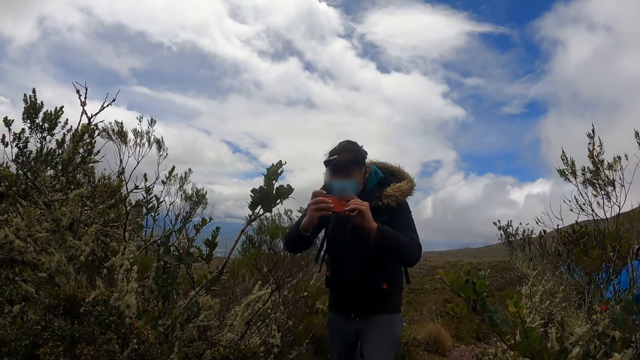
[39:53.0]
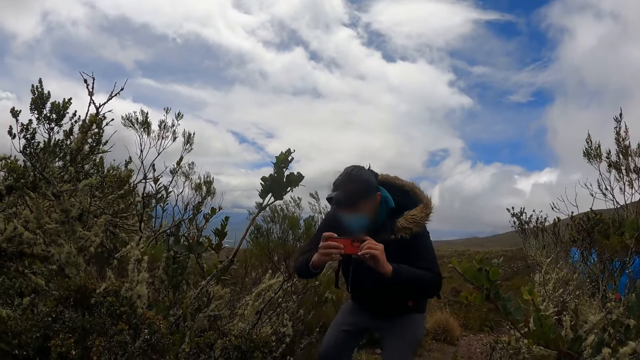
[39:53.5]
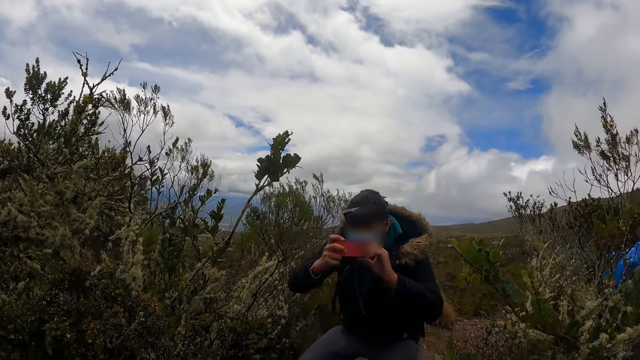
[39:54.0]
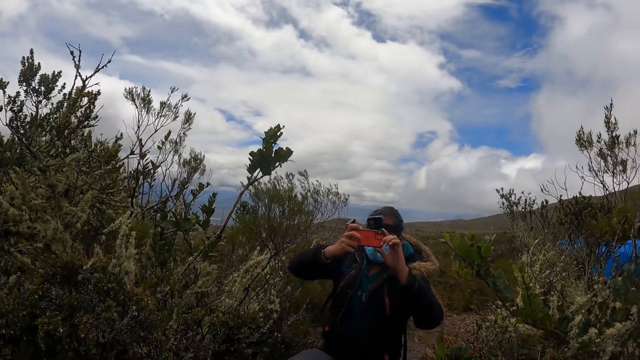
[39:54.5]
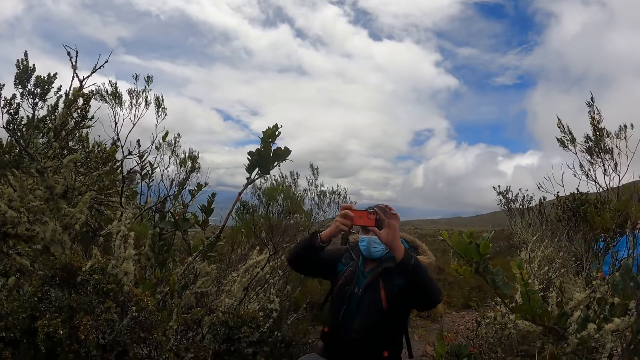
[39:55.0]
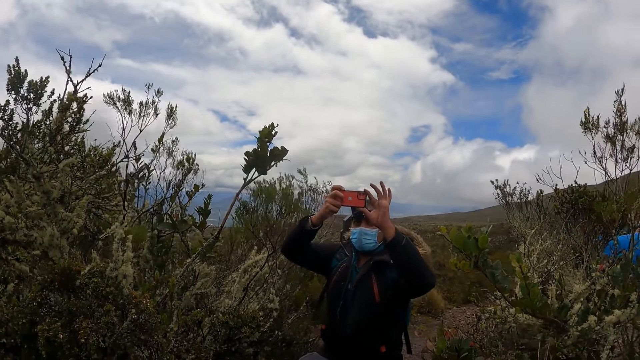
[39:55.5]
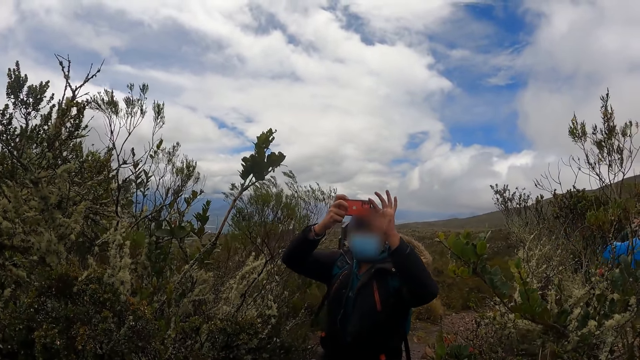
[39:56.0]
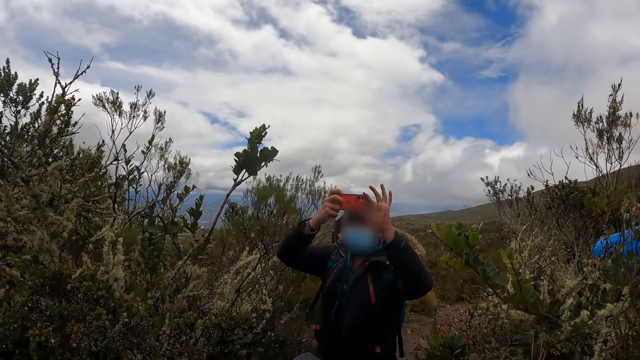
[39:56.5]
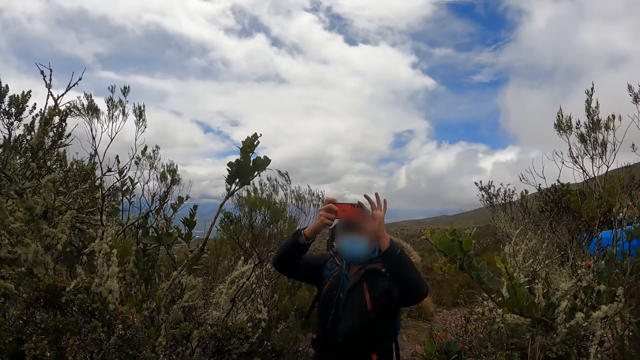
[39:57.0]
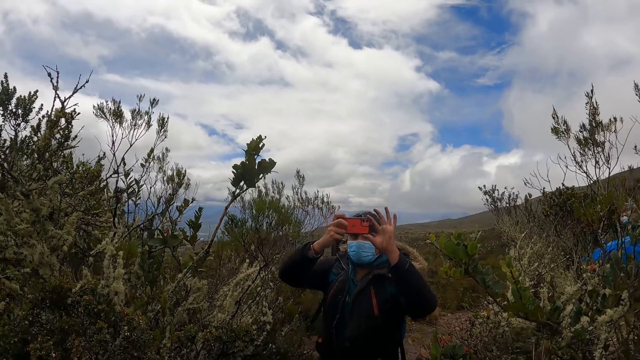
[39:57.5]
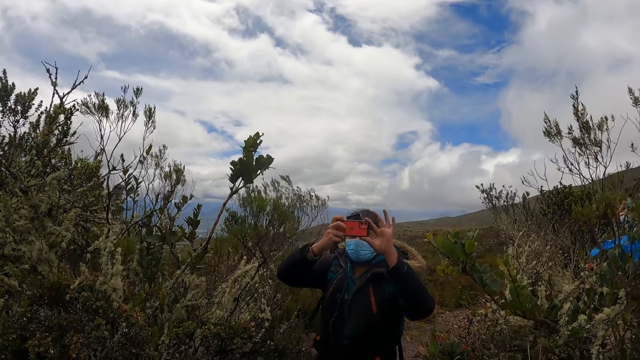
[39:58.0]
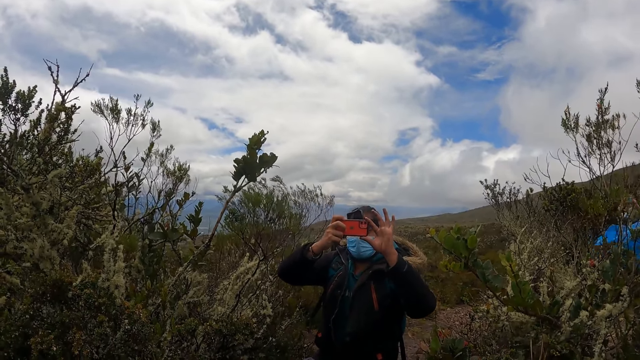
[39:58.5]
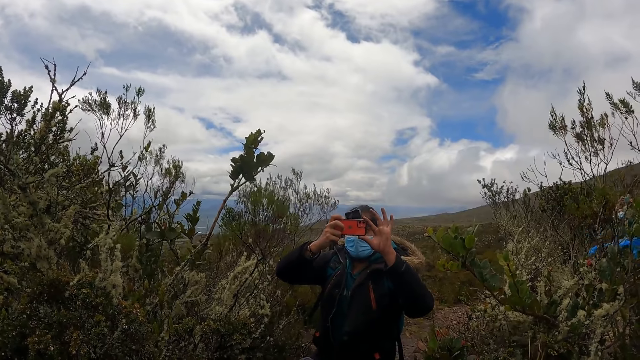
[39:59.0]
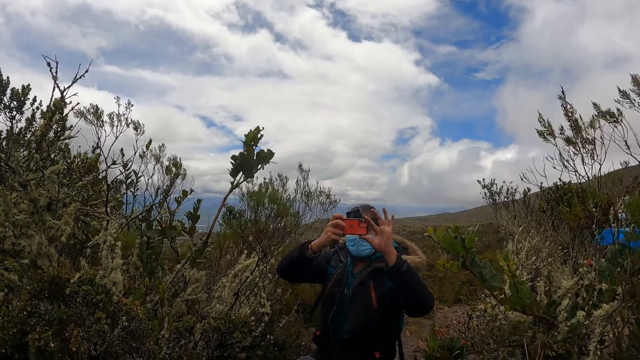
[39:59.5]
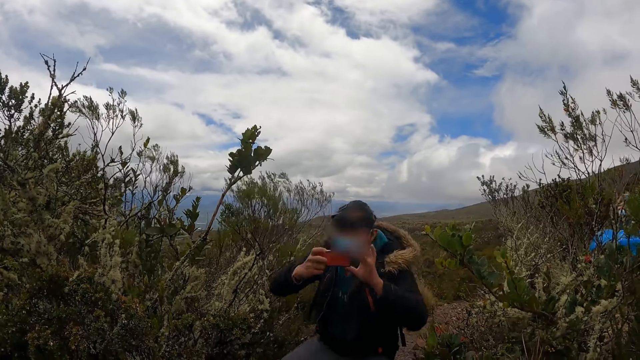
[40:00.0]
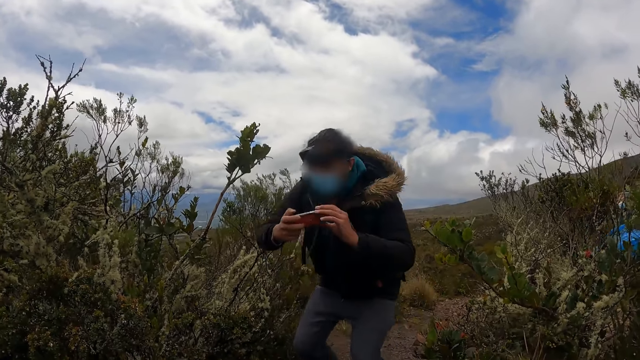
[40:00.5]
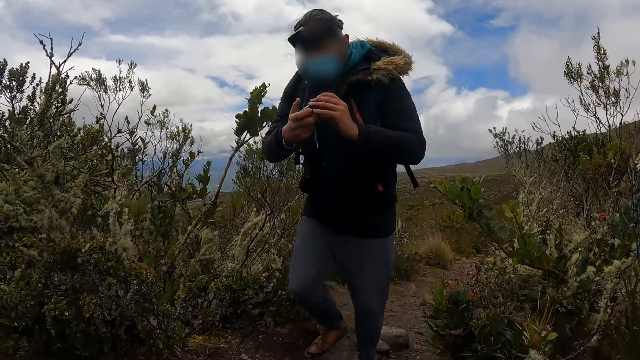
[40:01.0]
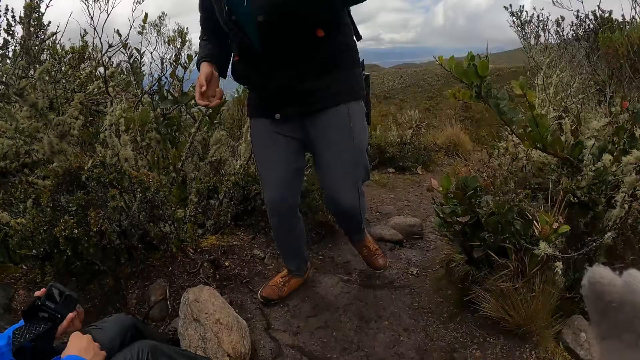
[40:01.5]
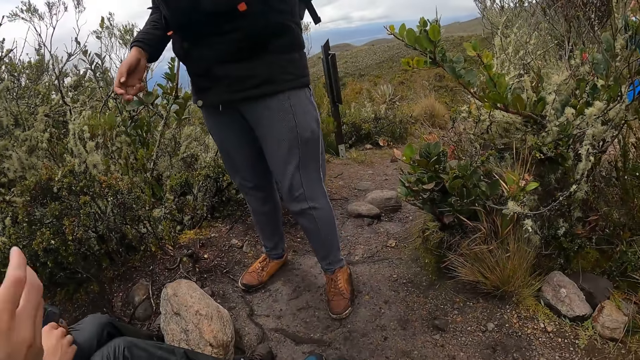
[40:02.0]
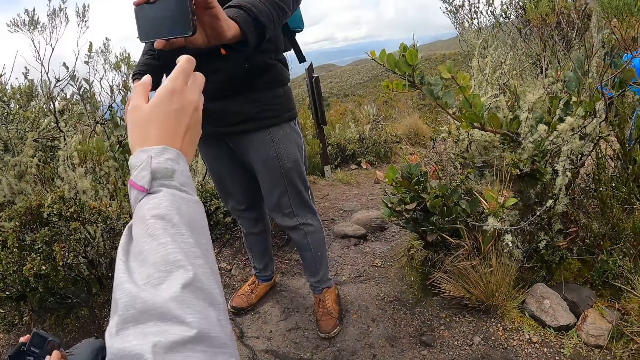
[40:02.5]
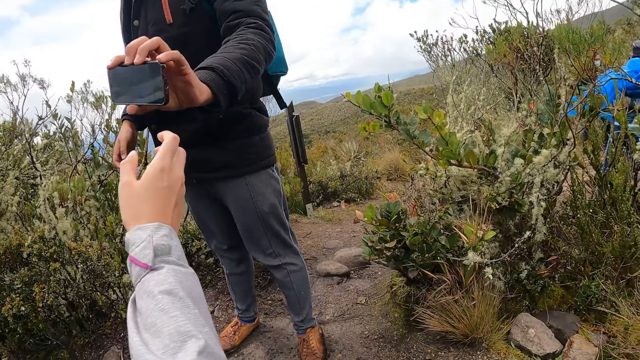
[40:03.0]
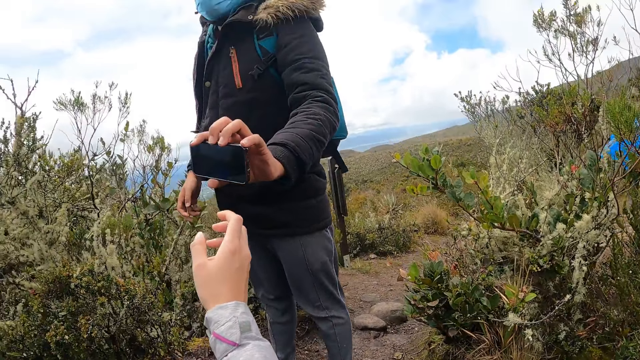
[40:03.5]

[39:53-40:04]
A man takes a picture with the phone in his hands. He squats. He stands, walks towards a woman and shows the phone to the woman.

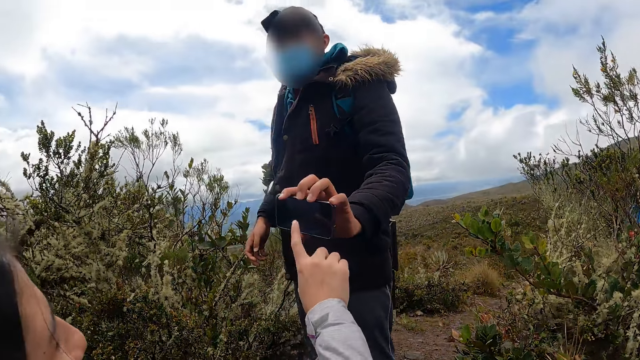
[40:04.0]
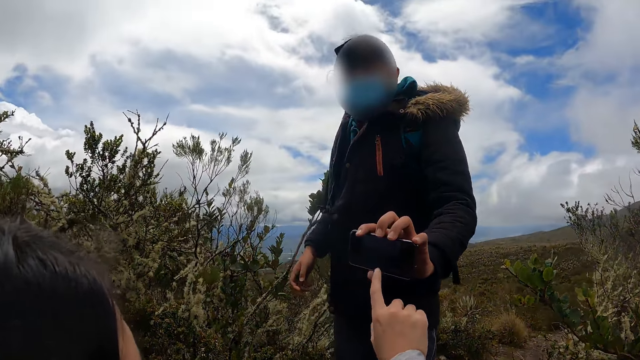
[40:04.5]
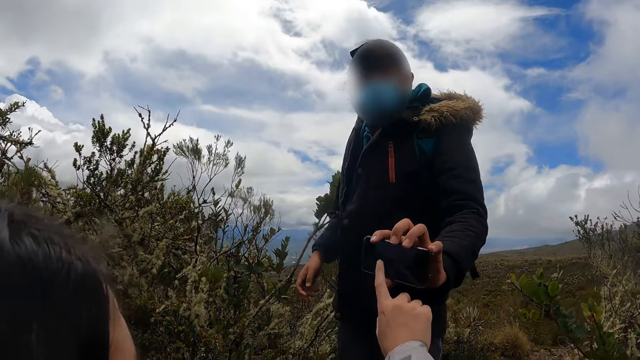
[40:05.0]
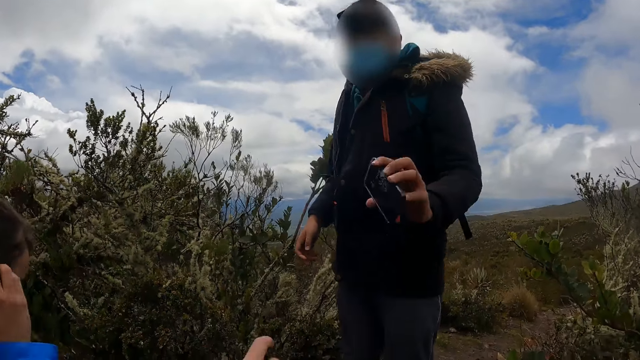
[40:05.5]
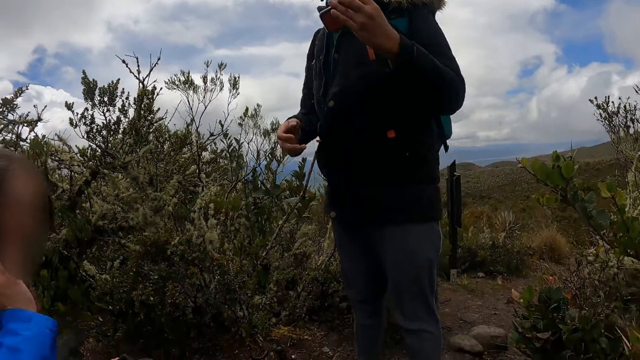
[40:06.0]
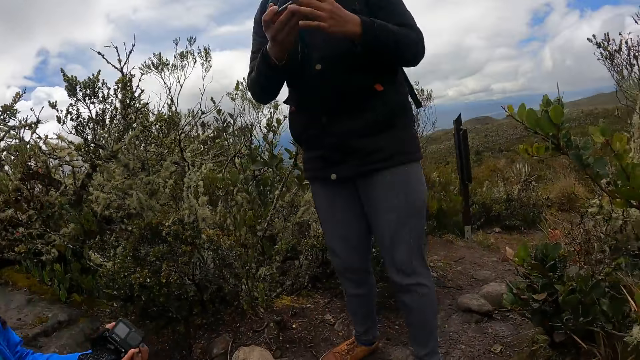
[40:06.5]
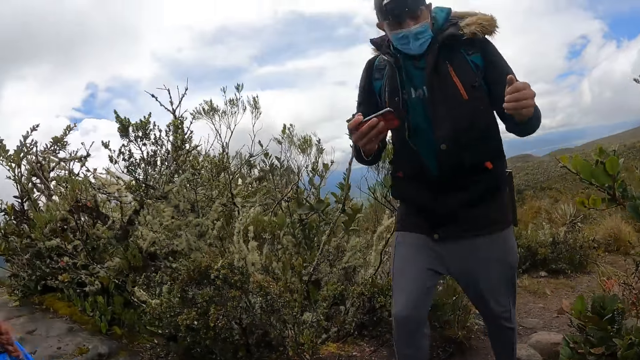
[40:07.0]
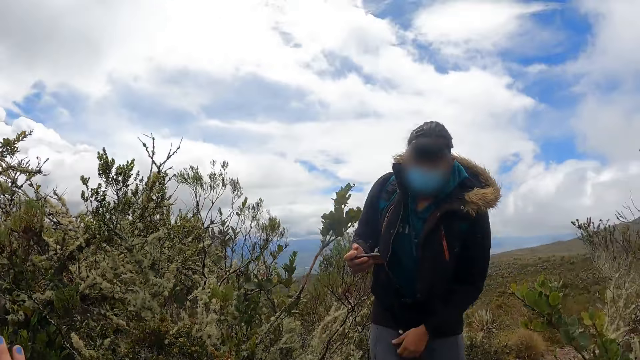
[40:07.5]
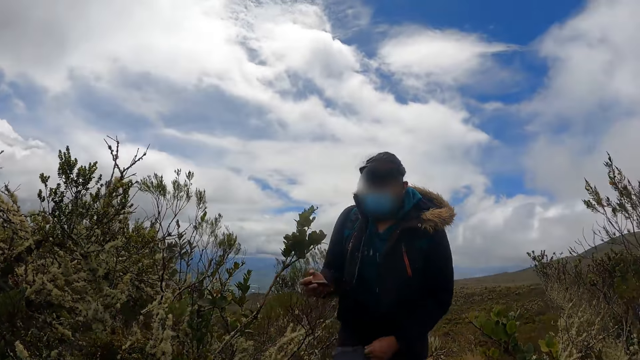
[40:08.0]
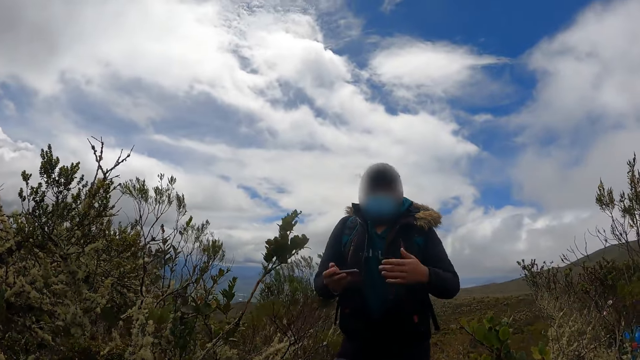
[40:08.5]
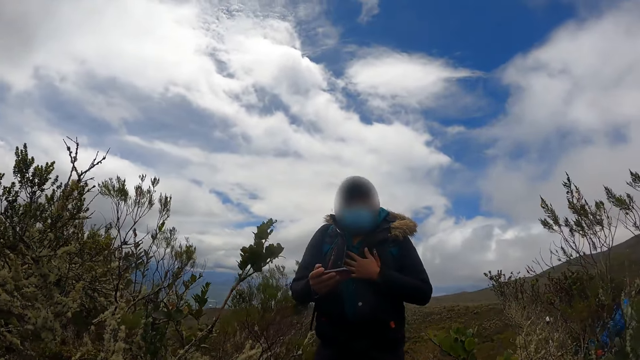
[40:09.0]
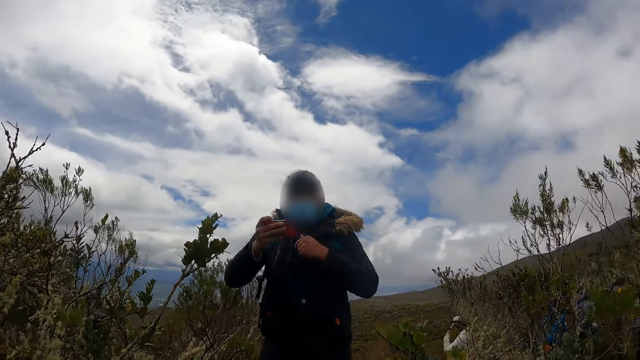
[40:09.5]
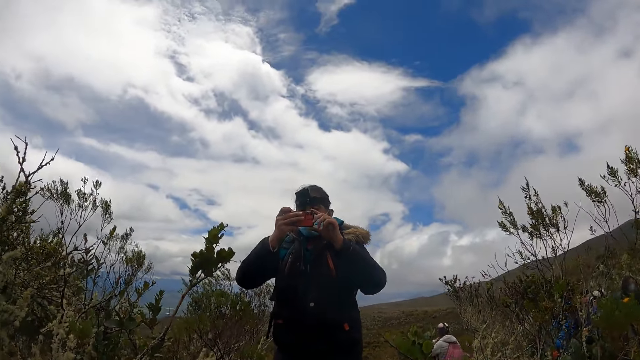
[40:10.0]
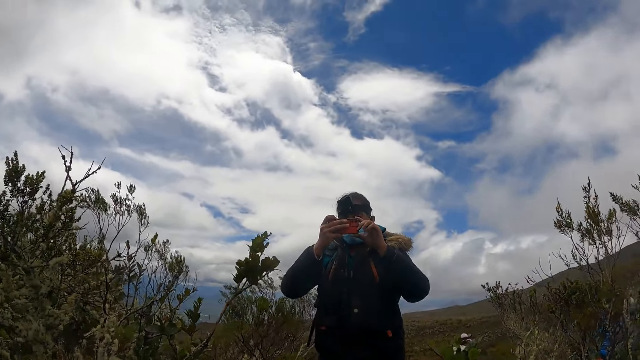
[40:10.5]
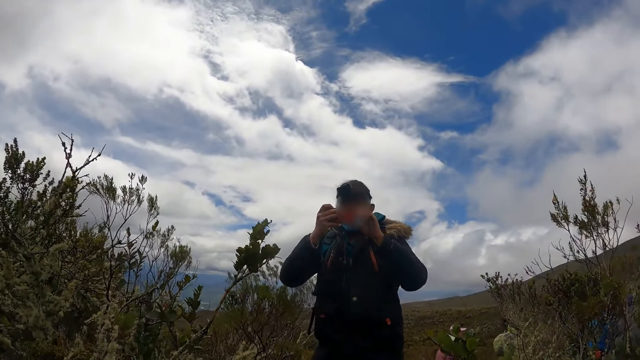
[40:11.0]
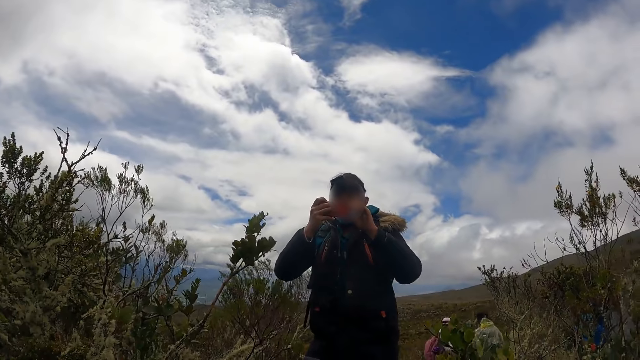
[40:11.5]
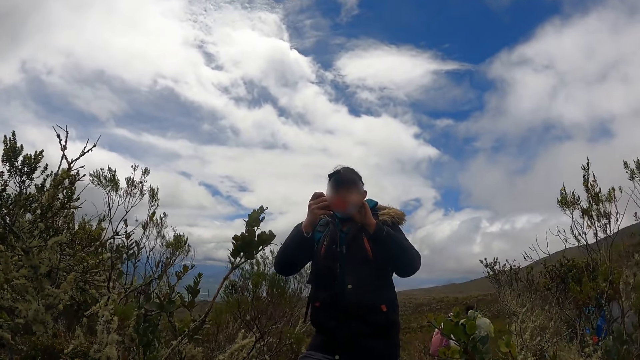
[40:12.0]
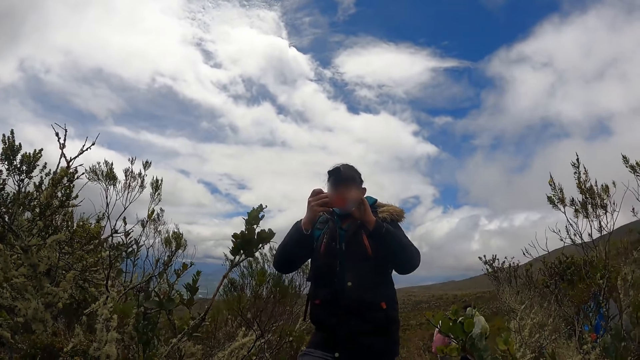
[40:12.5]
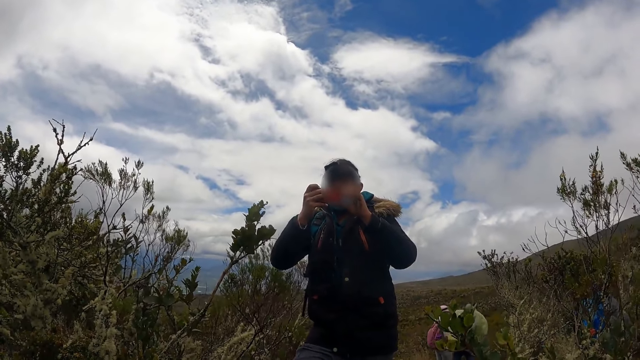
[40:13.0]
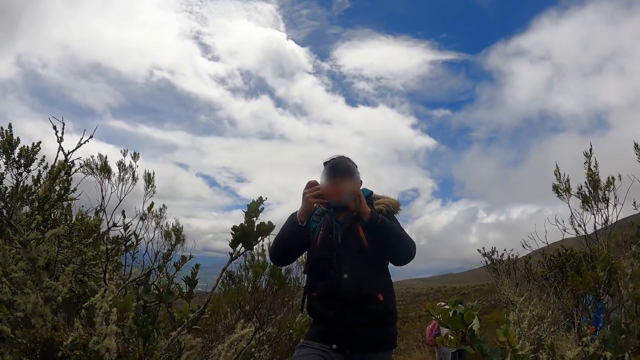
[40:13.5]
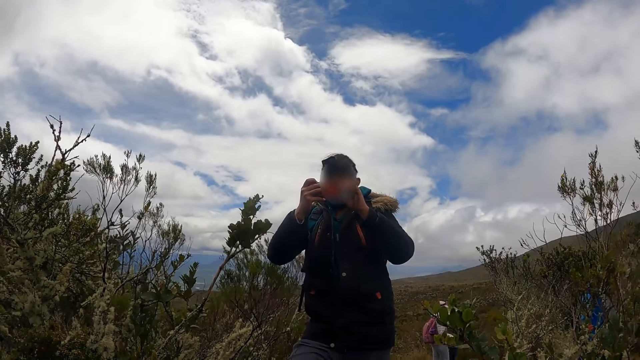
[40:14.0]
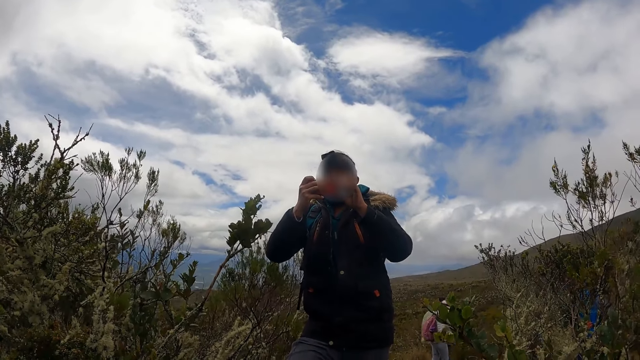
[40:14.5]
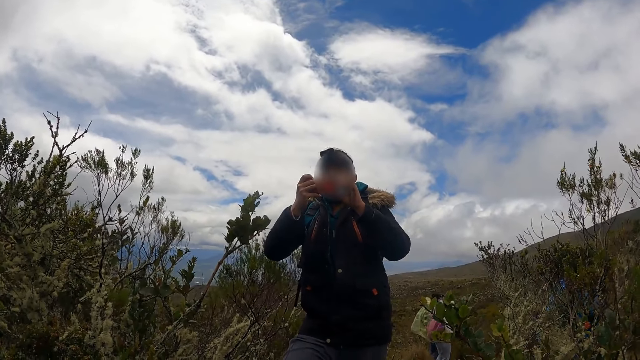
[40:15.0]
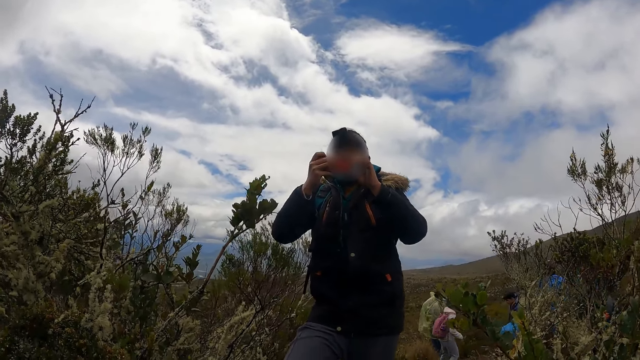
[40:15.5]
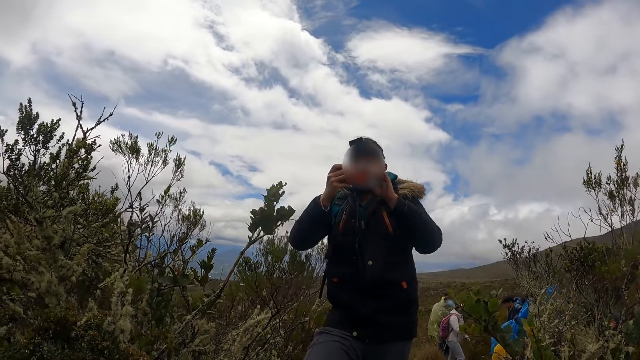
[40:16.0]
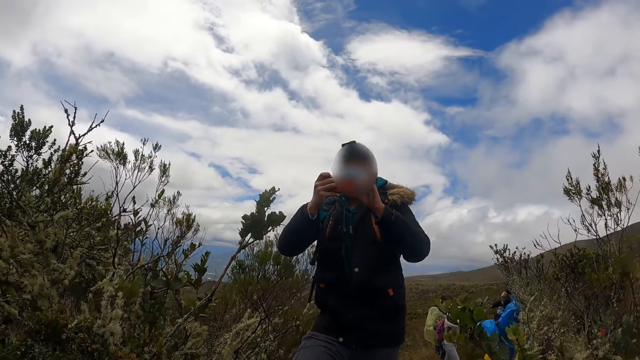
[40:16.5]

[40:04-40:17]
A woman operates the phone. She presses the phone with her right hand. A man passes the phone to the right hand and moves backwards. The man adjusts his trouser with his left hand. The man interacts with the woman. The man holds the phone with both hands. The man snaps with the phone in his hands.
